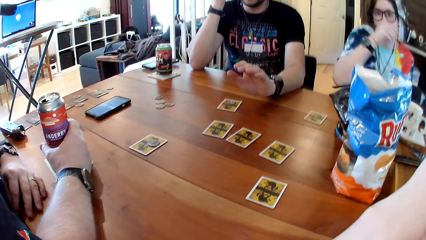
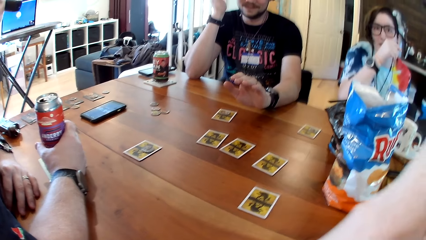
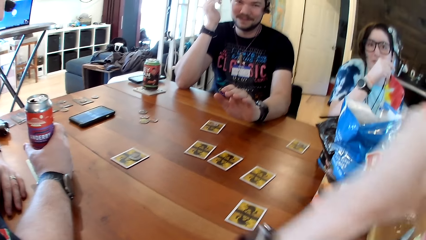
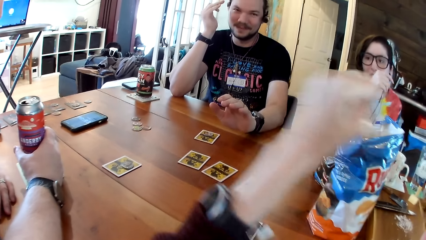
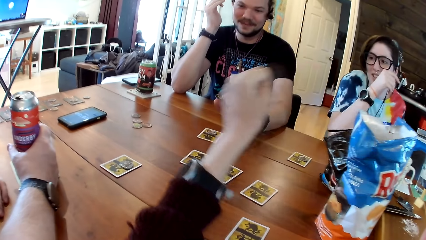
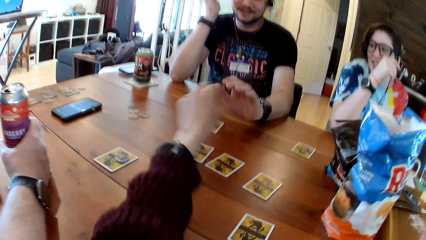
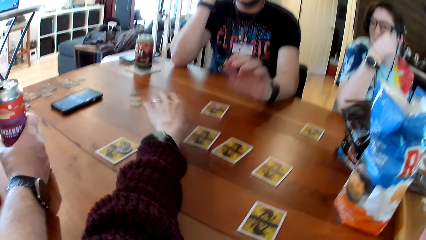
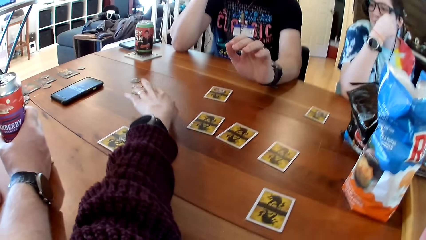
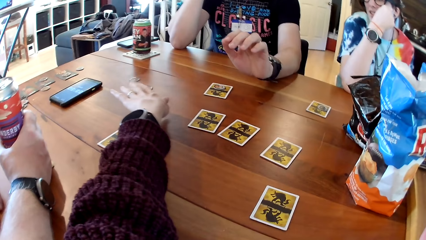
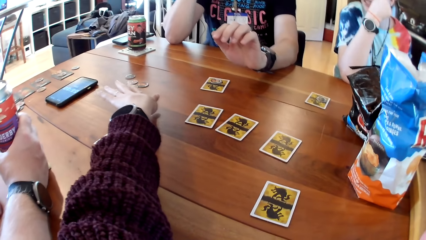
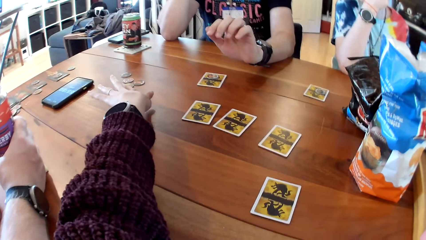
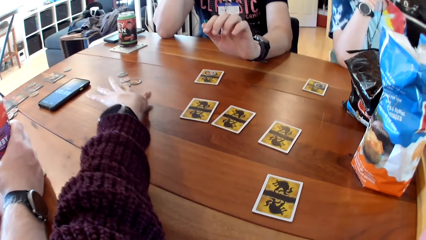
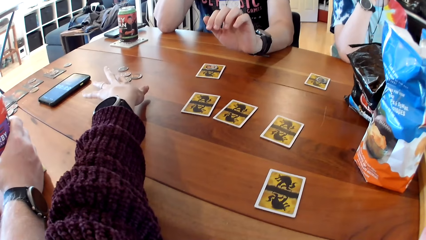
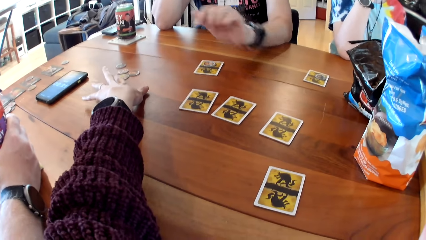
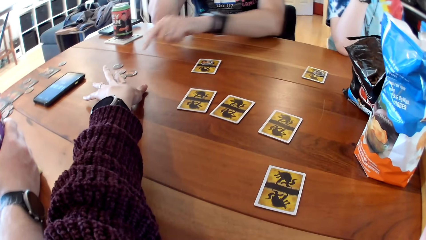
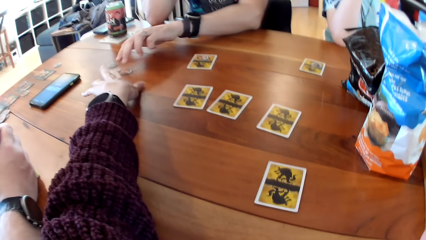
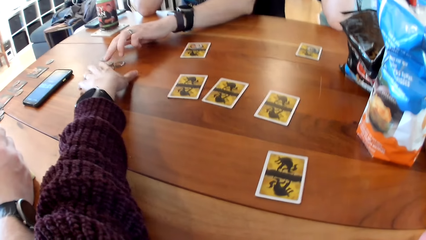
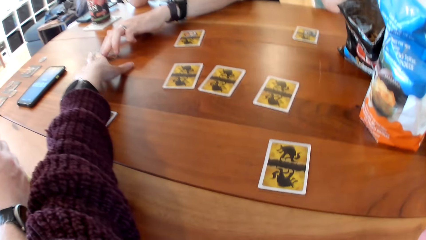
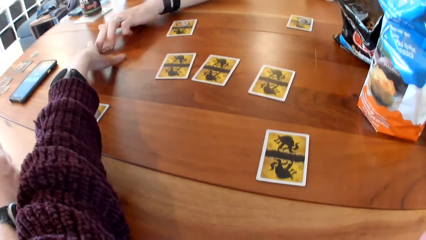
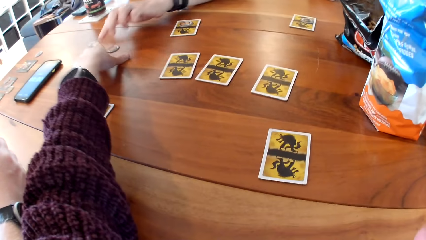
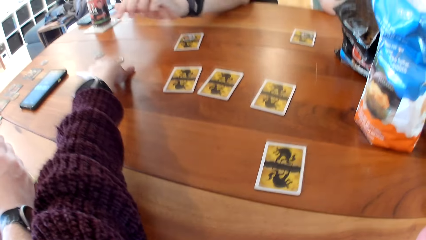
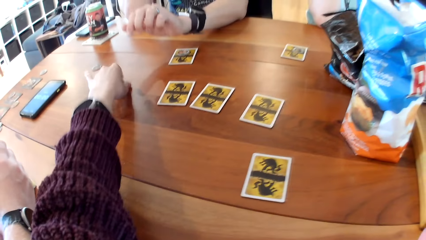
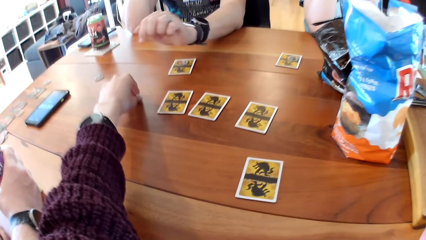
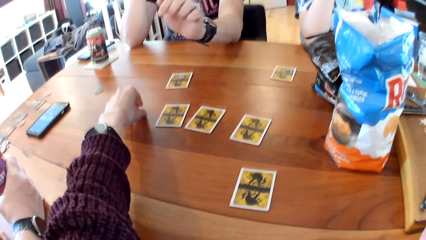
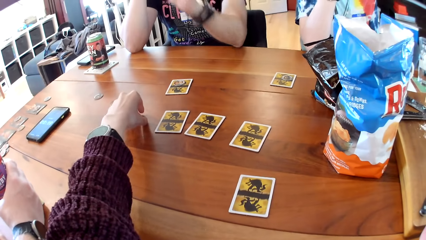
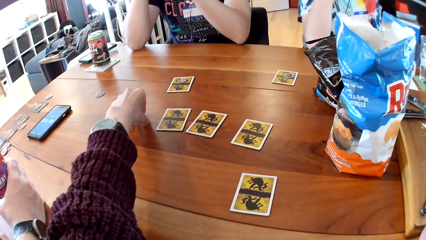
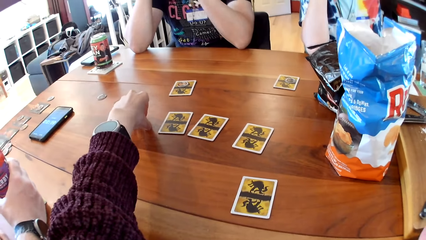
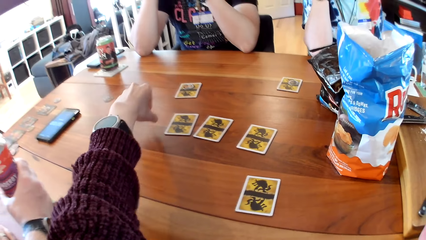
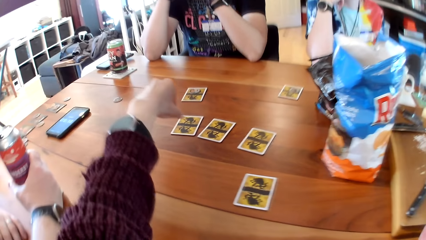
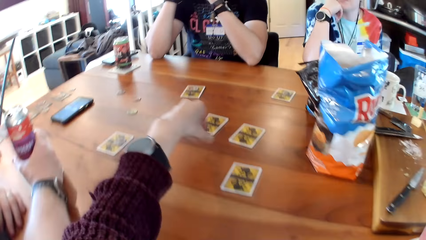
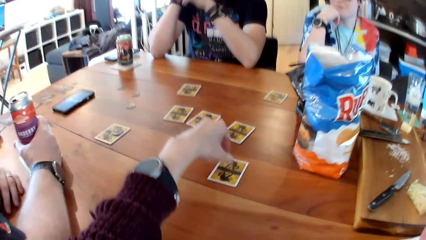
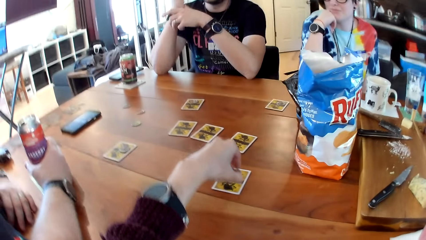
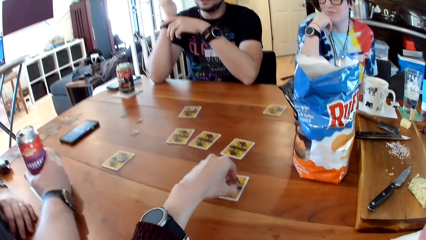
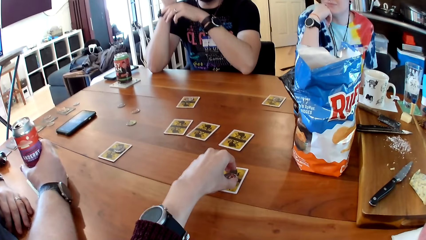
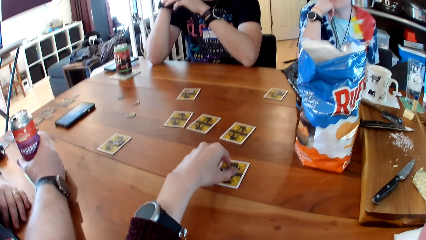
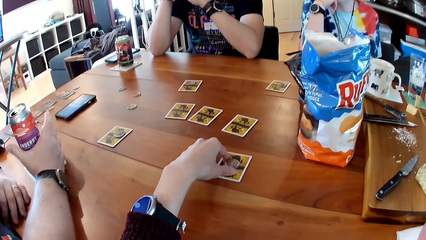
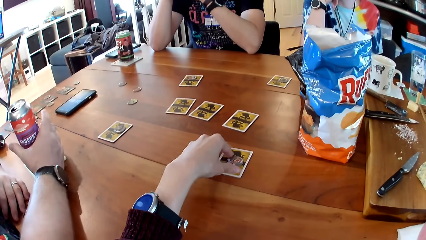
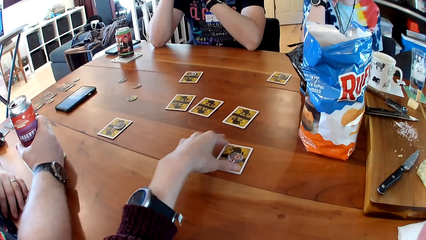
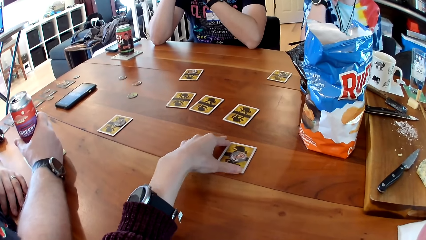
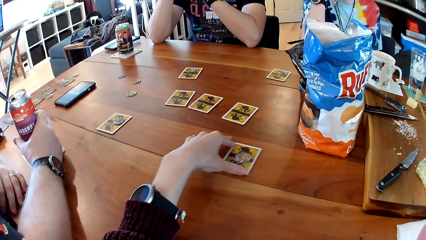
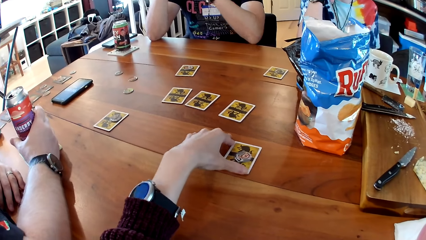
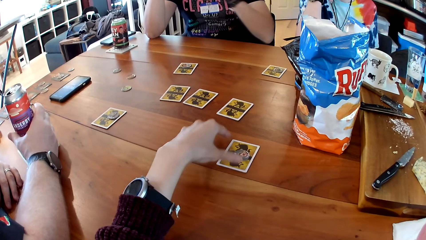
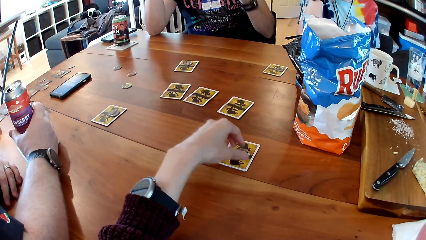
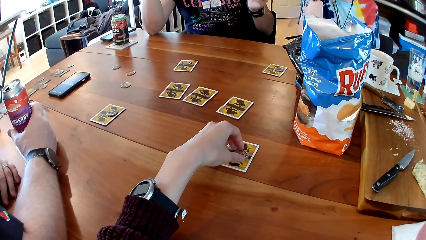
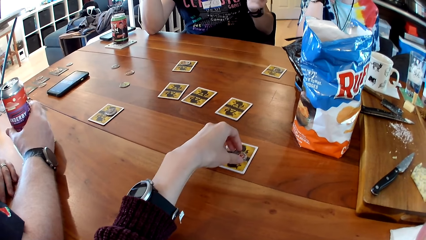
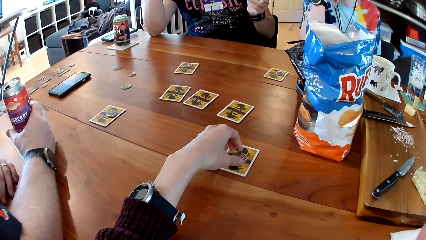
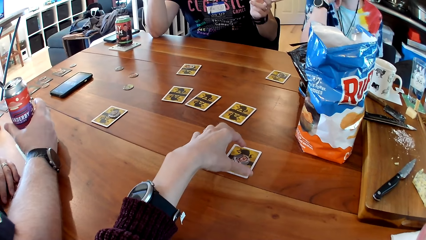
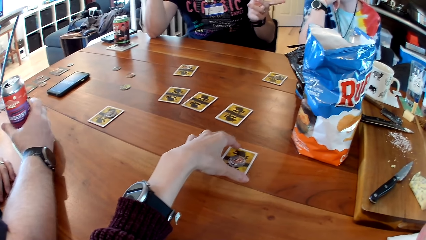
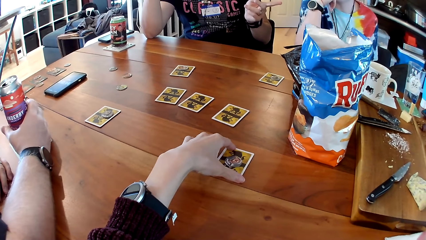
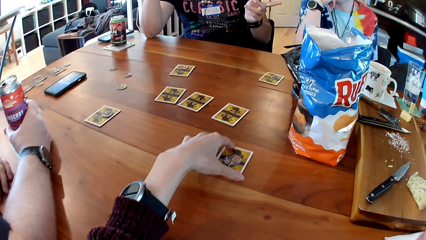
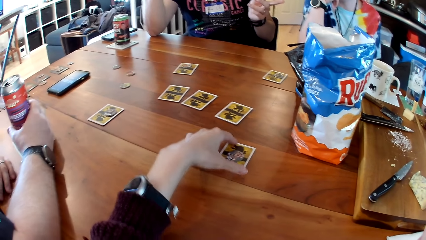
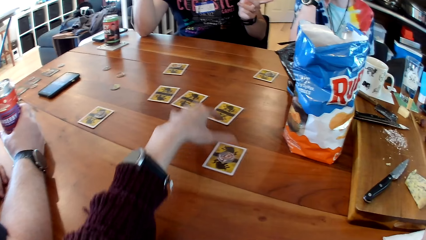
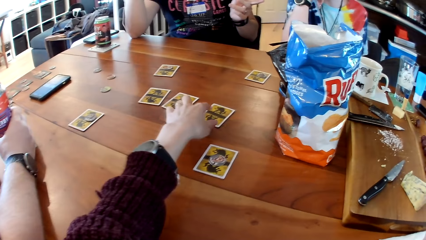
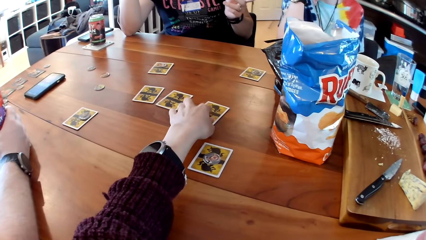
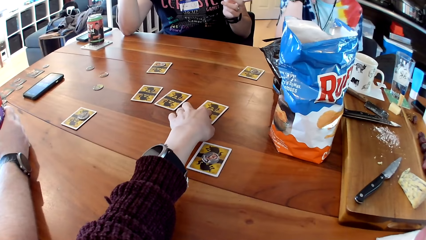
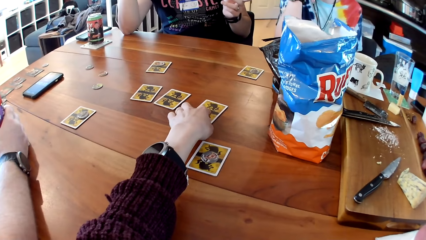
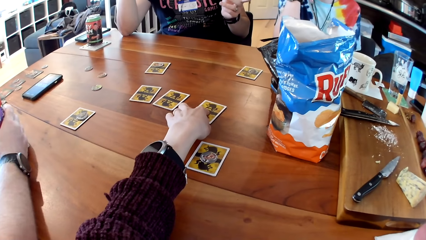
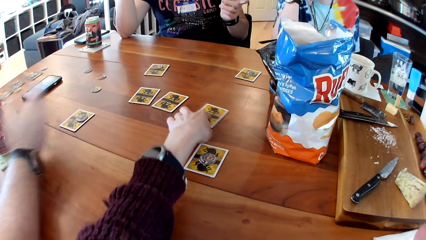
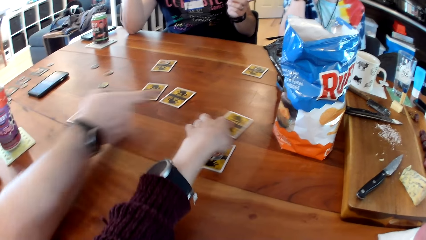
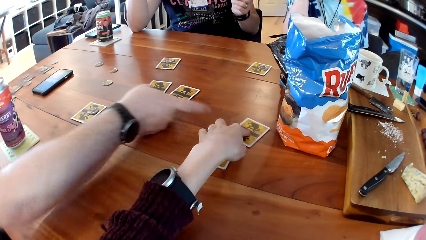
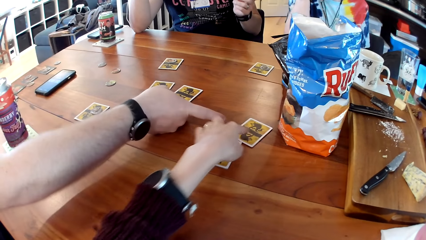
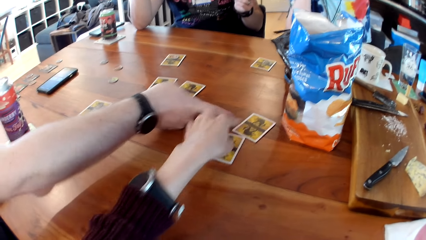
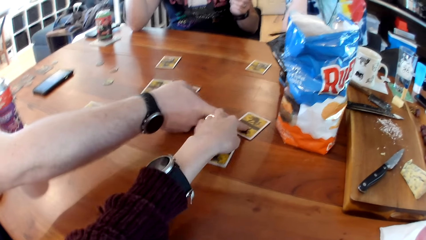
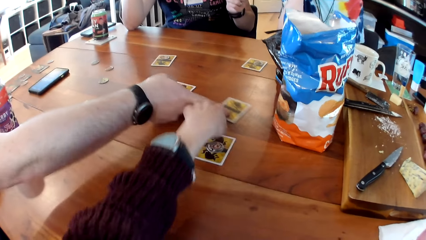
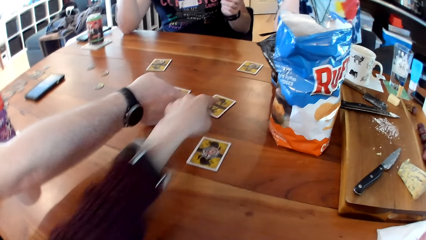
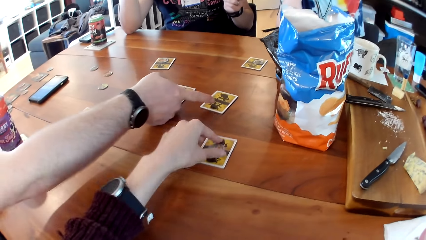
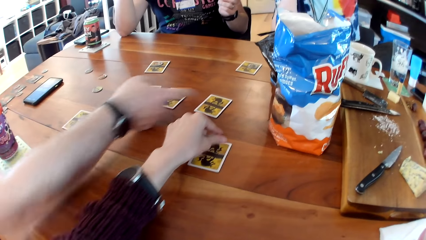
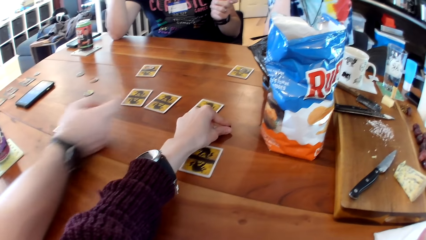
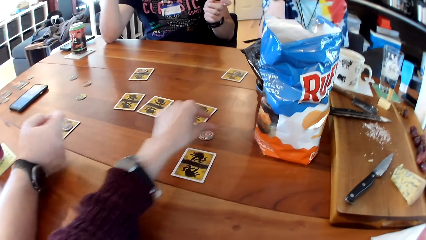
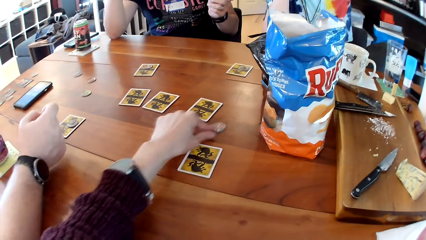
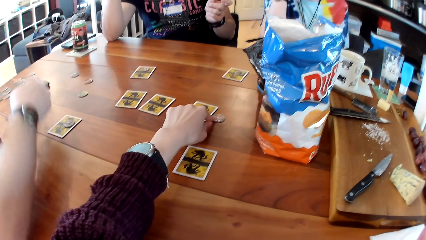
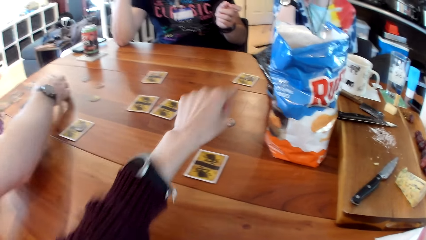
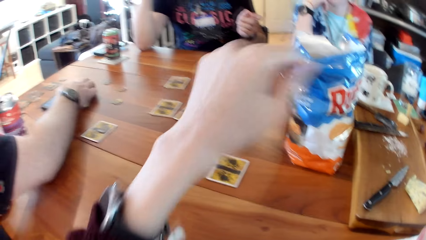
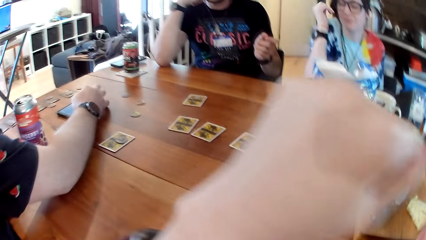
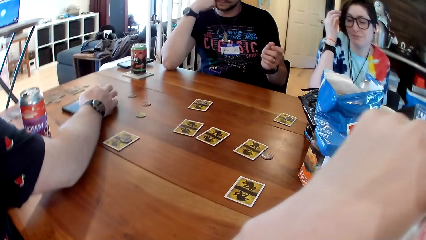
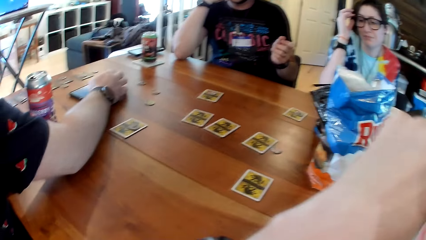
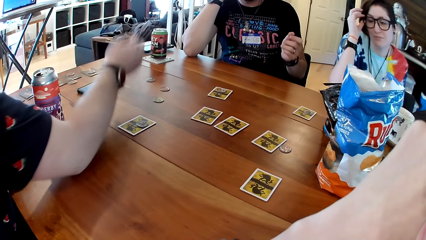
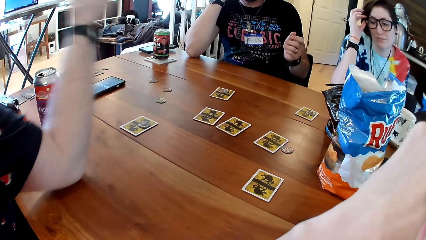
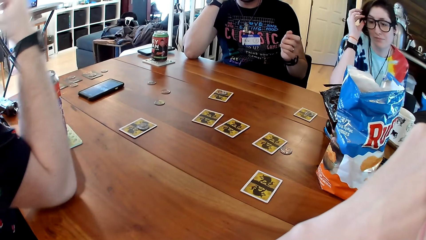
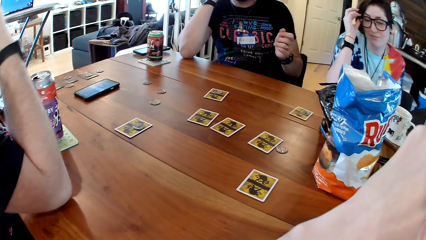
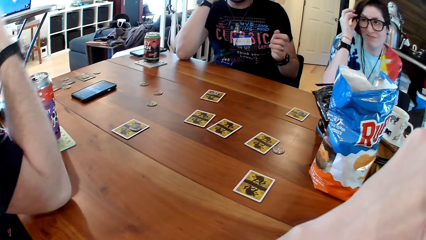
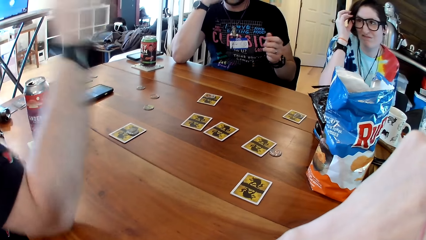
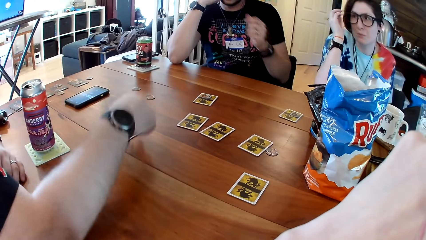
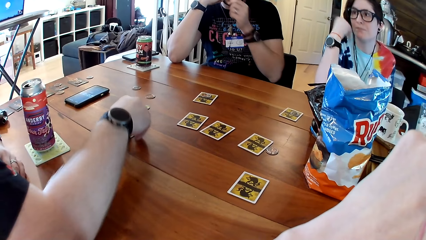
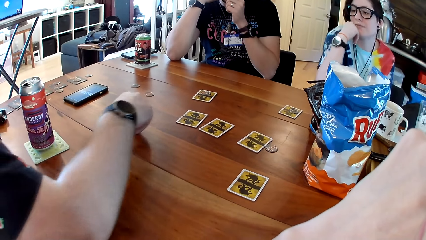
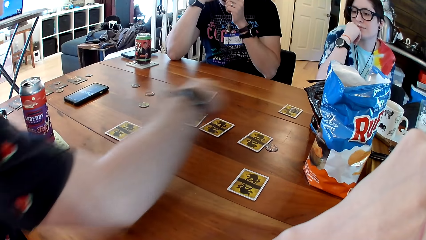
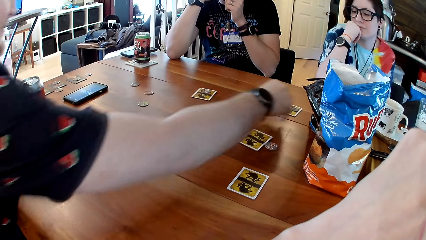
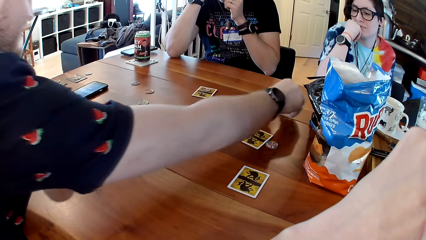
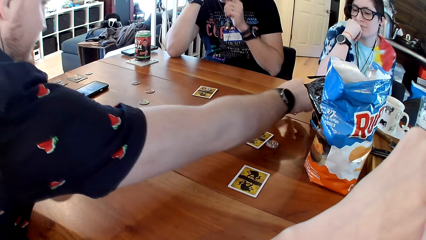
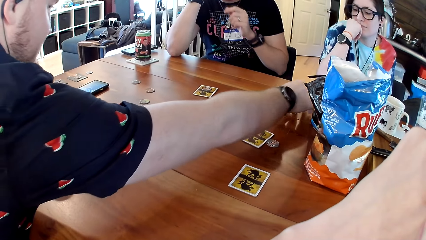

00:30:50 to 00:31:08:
The camera wearer stretches a hand. A man slides a chip on the table with his left hand. The camera wearer picks a chip from the table with her left hand. She drops the chip on the card with her left hand. She slides a card on the table with her left hand. She touches the card on the table. Another man converses with the camera wearer. The camera wearer slides the card on the table with her left hand. The other man slides the card on the table with his right hand. The camera wearer slides the chip off the card with her left hand. The first man converses with the camera wearer. The other man operates the phone with his right hand. A woman adjusts her eyeglasses with her right hand. The other man converses with the first man and the woman. The other man picks a chip from the card with his right hand.
